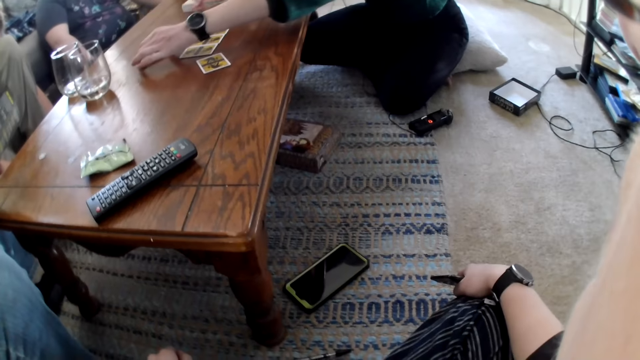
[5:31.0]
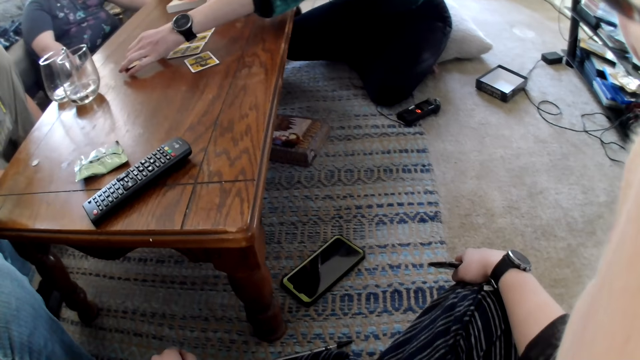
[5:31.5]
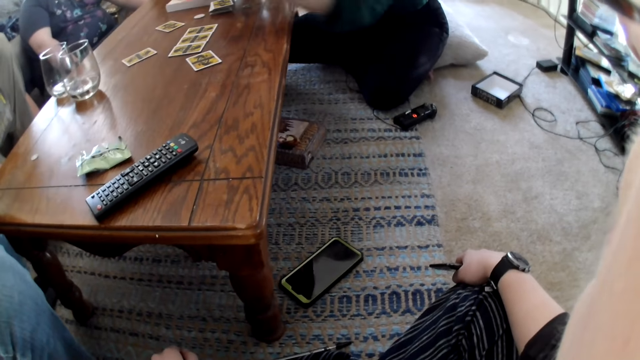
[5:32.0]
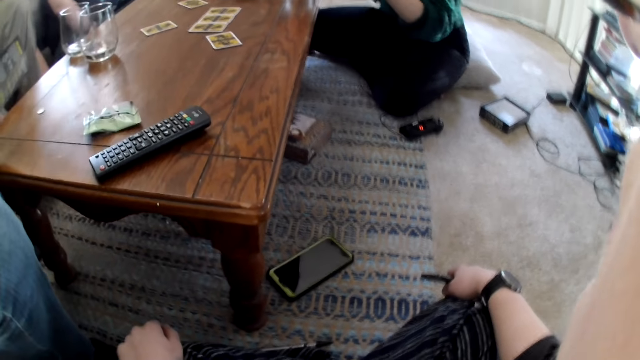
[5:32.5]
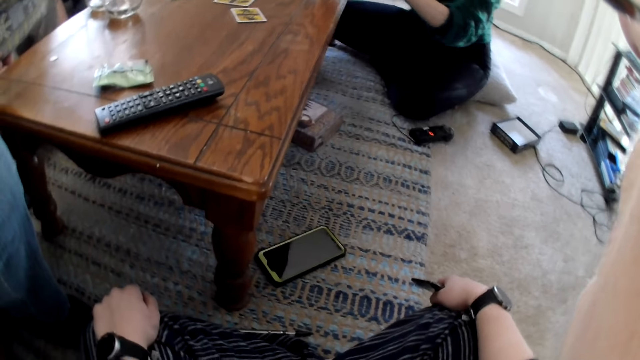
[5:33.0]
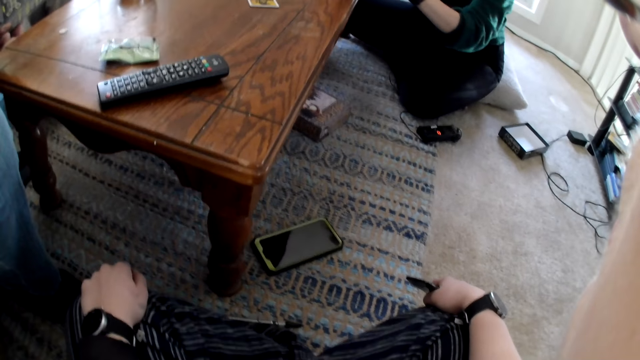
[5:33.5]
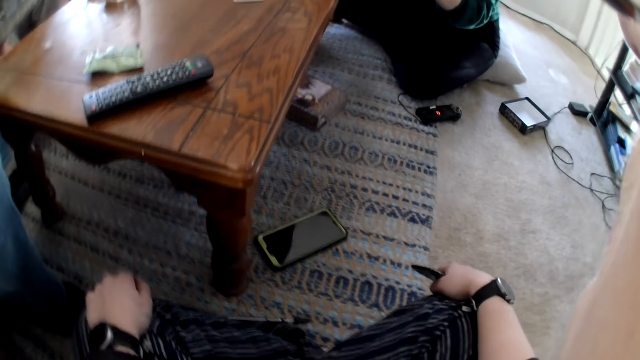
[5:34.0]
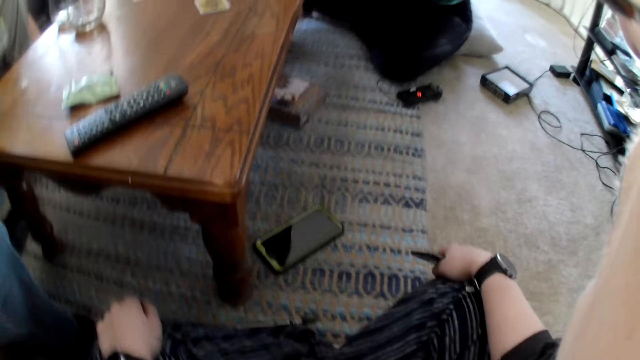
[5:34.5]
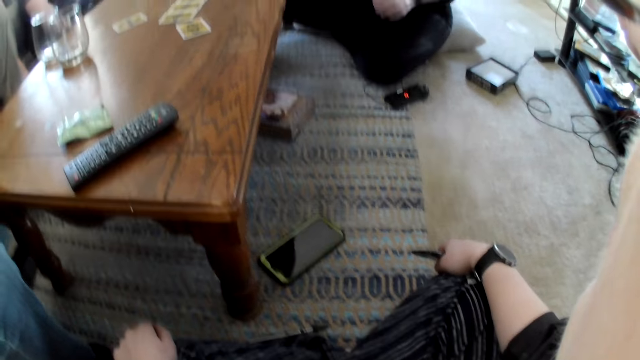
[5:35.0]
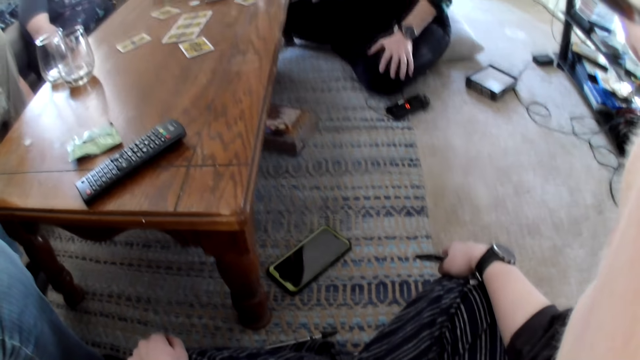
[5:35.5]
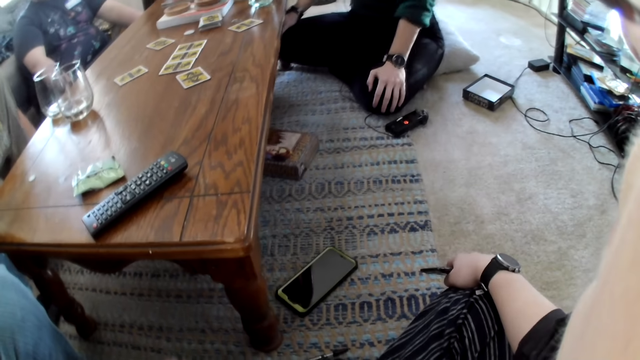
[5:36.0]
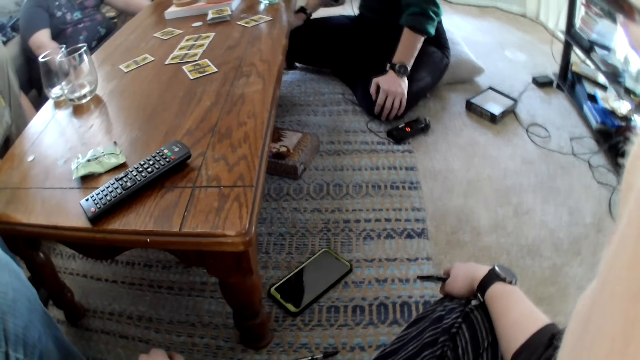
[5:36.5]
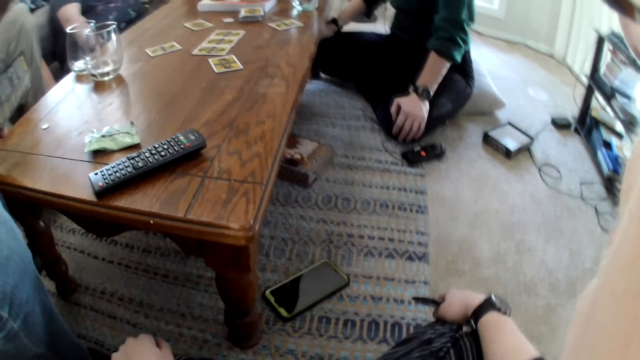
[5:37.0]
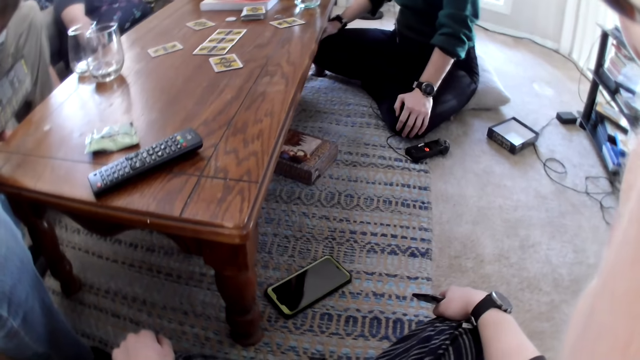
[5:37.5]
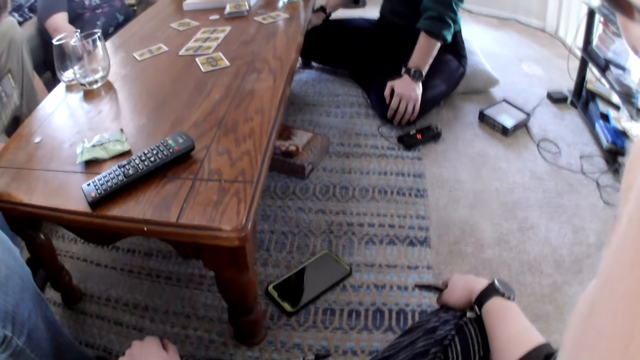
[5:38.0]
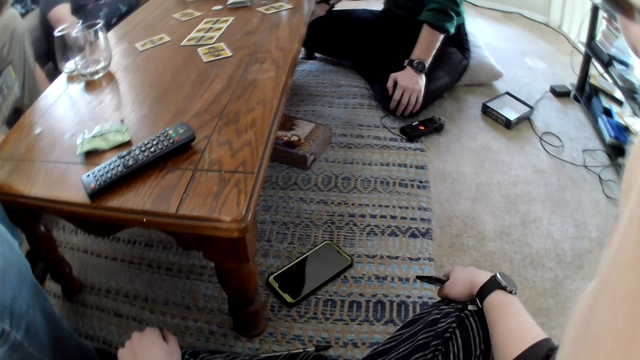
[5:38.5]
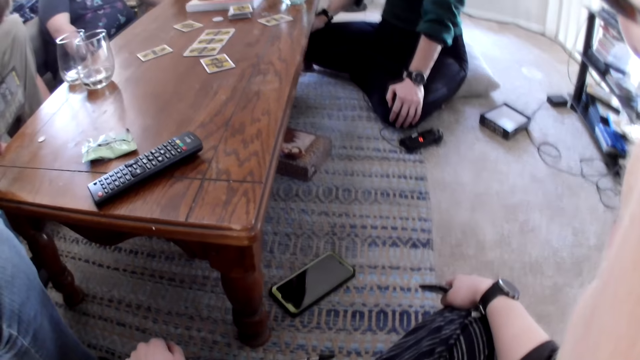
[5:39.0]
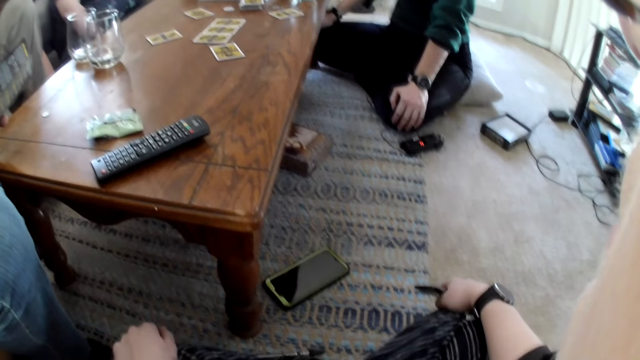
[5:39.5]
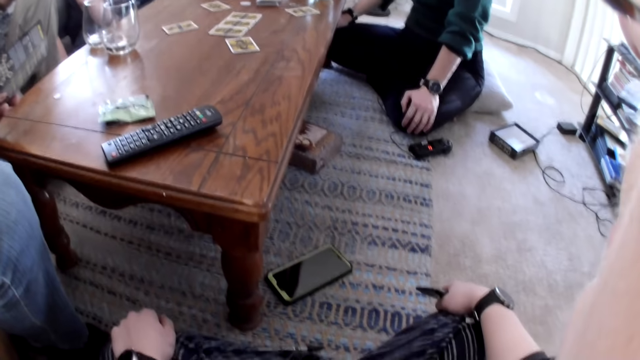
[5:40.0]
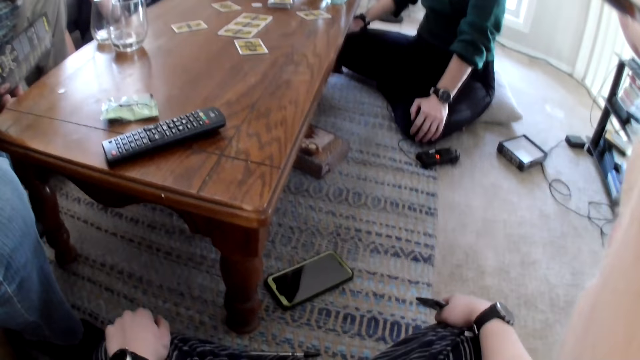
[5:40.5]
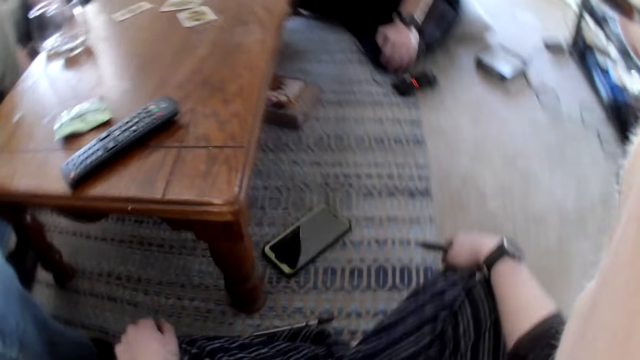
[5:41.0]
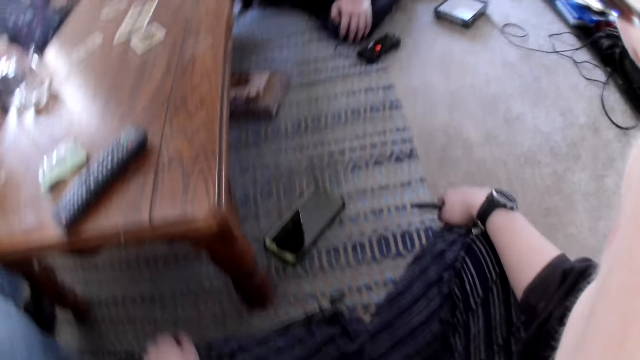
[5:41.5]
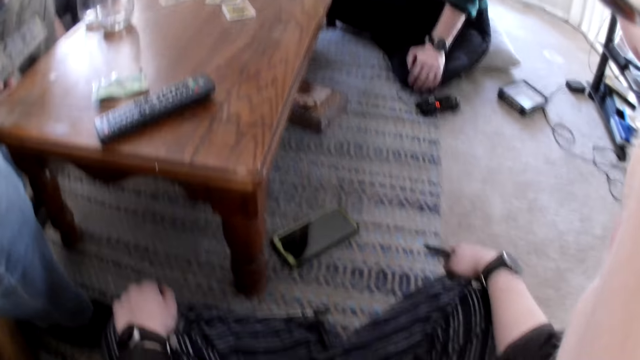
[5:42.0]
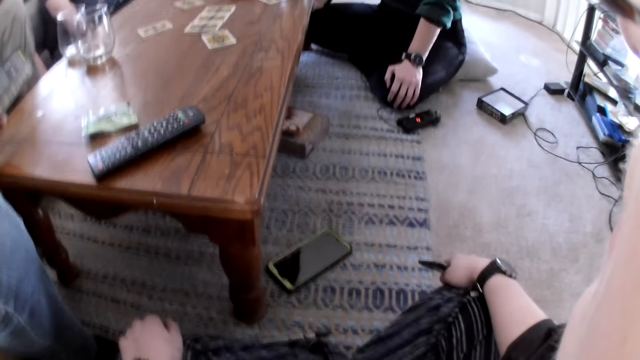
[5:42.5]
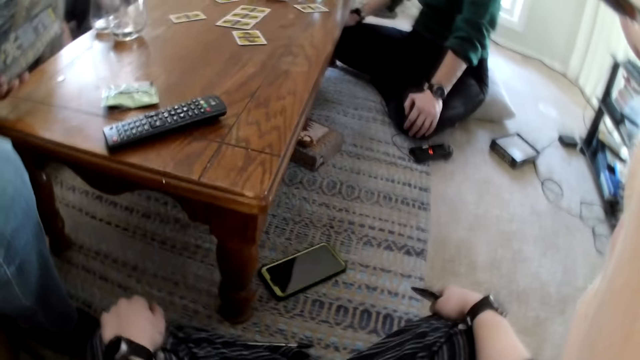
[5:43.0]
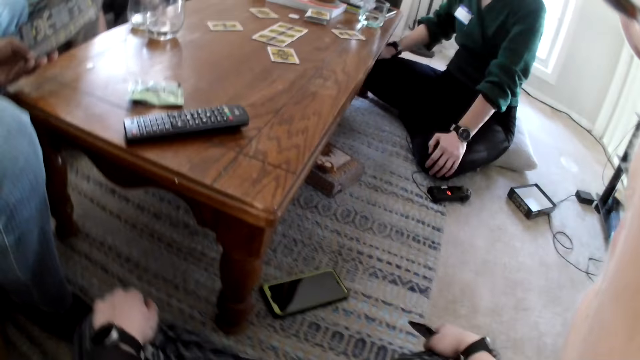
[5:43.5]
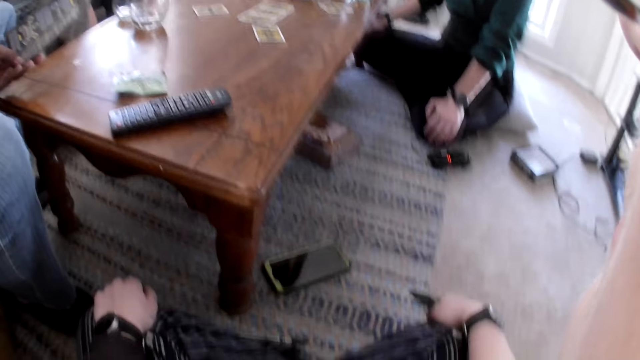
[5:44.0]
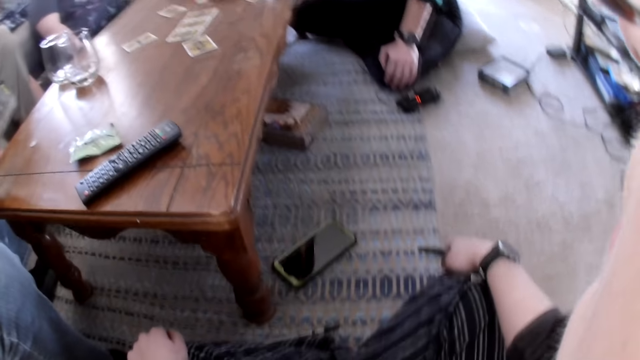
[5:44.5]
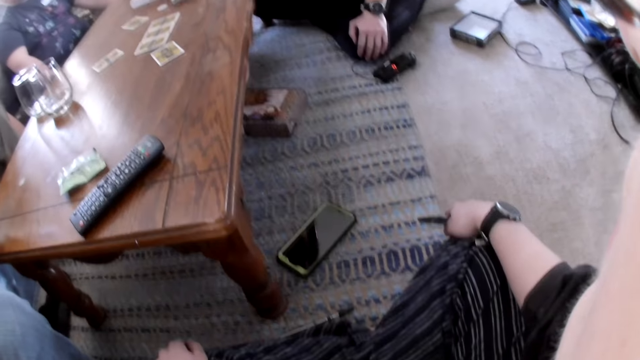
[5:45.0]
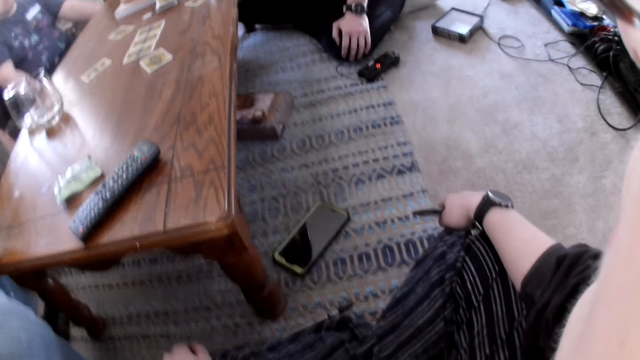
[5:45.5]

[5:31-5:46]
The woman drops the card on the table with her left hand. A man interacts with the camera wearer, another man, a third man and the woman.

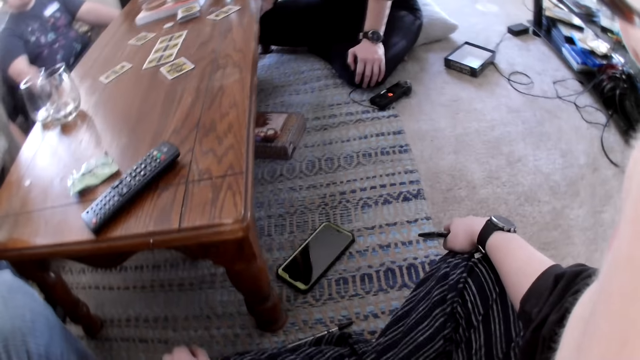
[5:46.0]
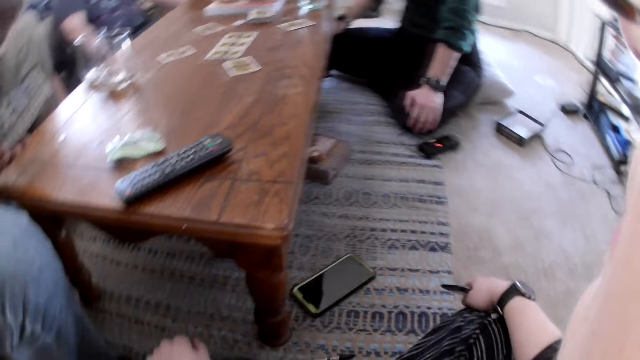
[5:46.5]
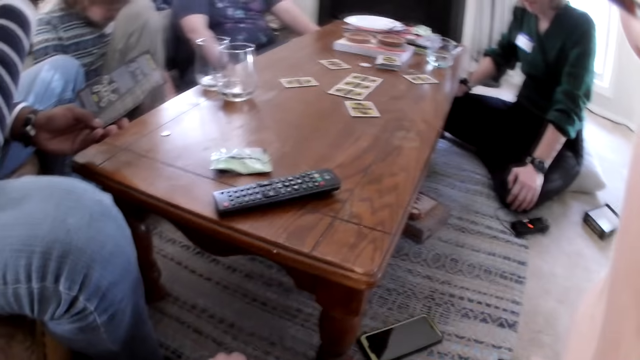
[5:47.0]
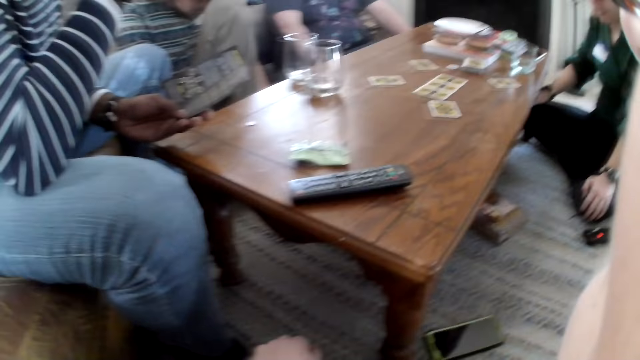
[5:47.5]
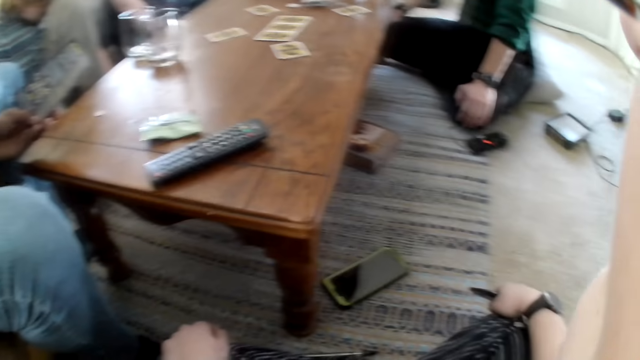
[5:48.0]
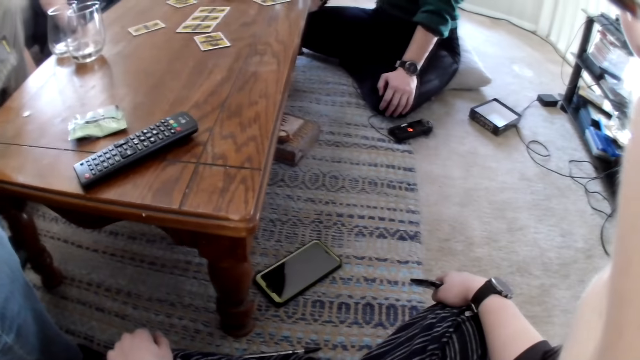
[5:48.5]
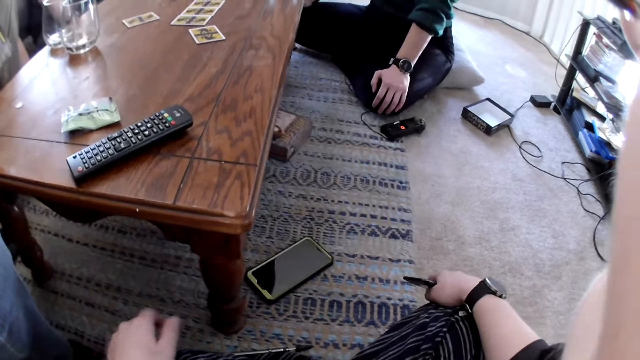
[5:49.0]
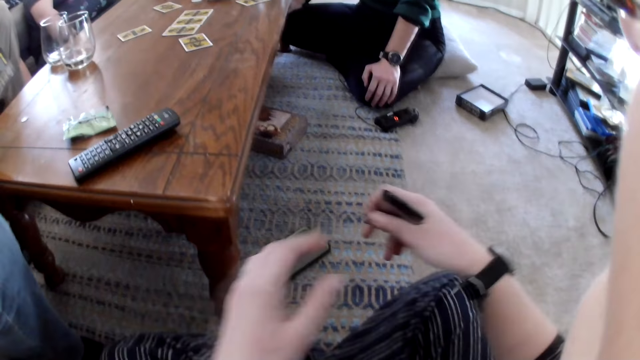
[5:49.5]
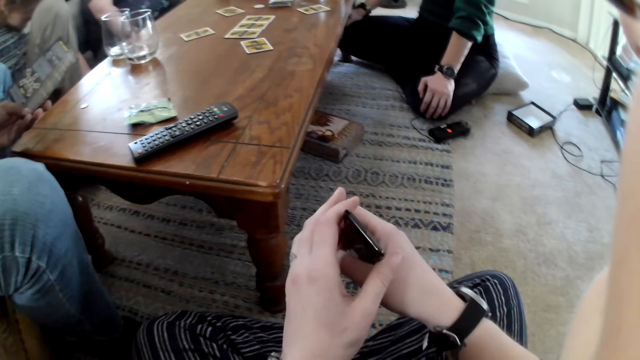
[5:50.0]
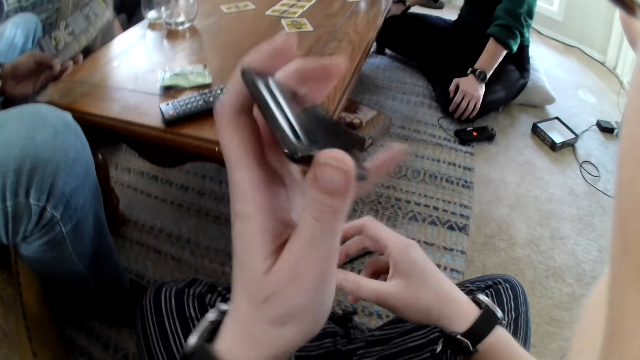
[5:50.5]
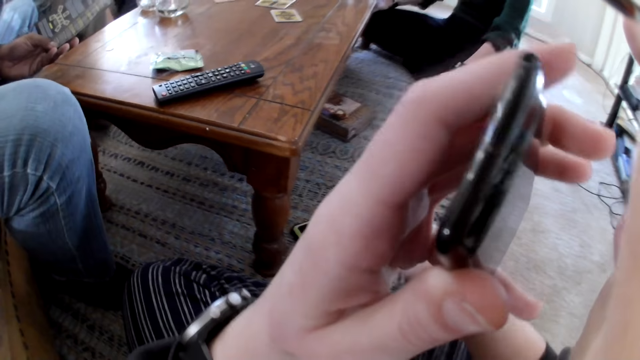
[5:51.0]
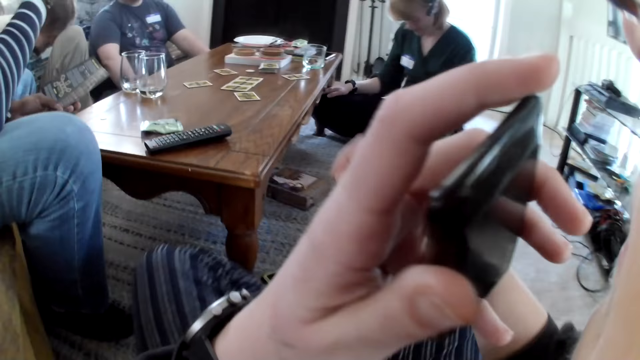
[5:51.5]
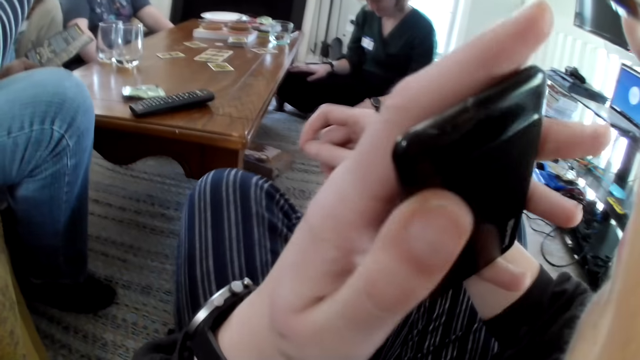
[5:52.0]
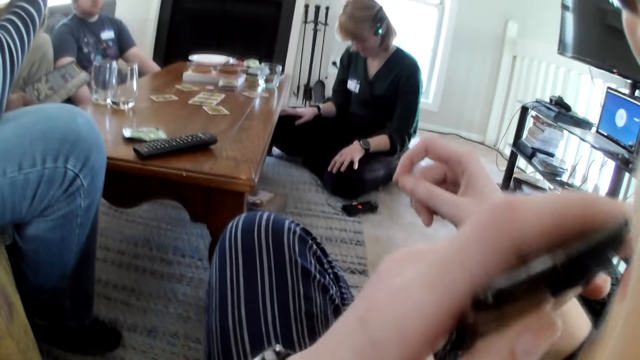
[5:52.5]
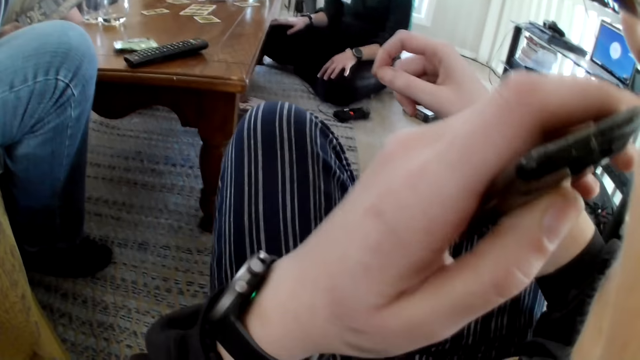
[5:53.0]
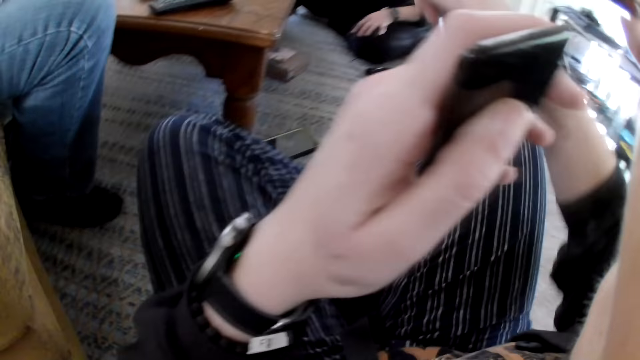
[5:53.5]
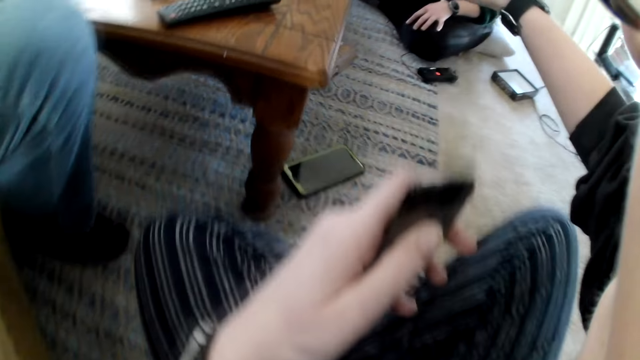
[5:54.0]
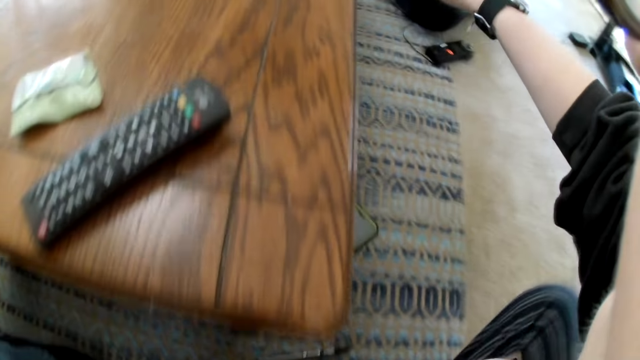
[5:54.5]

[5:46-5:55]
The camera wearer passes an e-cigarette from her right hand to her left hand. She touches the vape.
